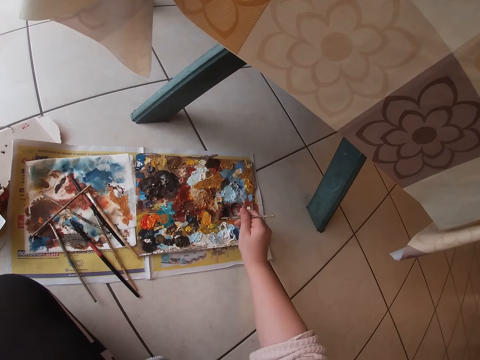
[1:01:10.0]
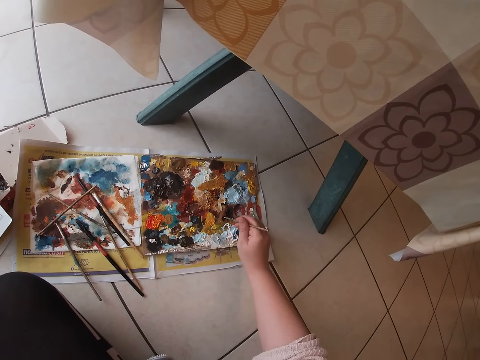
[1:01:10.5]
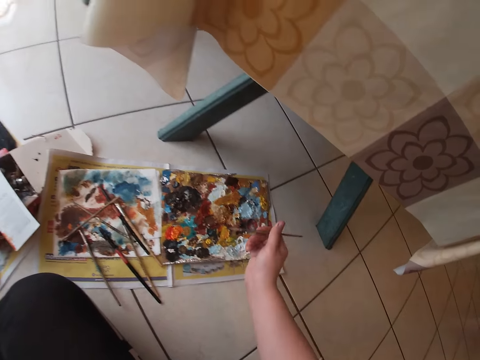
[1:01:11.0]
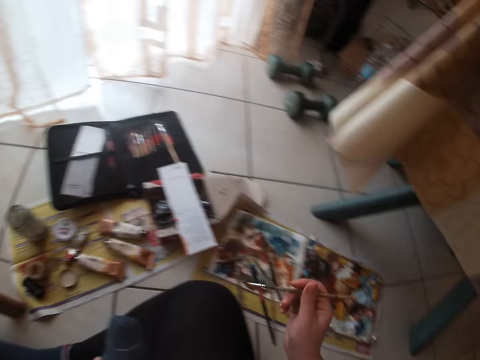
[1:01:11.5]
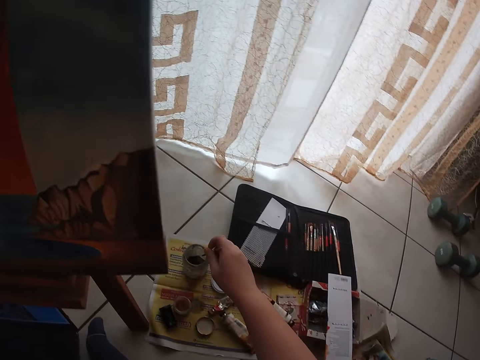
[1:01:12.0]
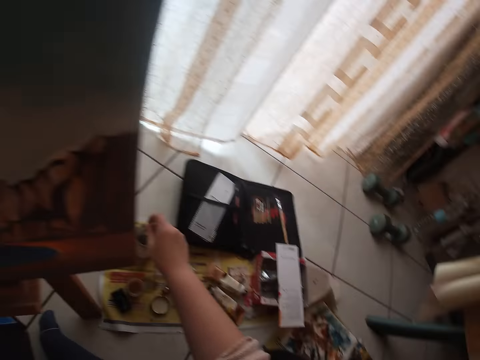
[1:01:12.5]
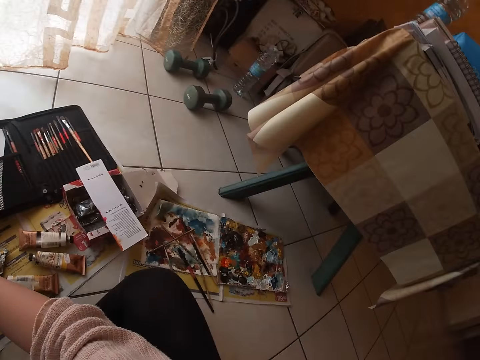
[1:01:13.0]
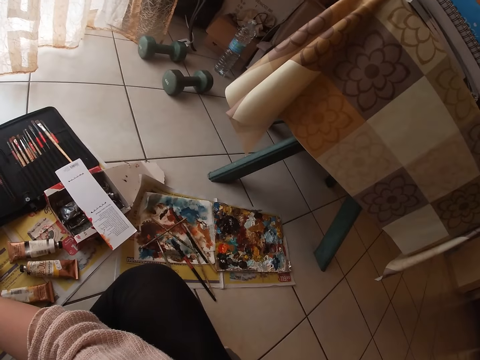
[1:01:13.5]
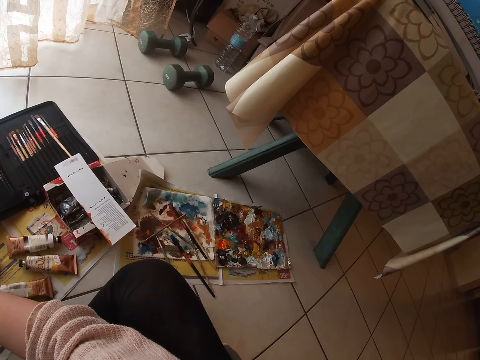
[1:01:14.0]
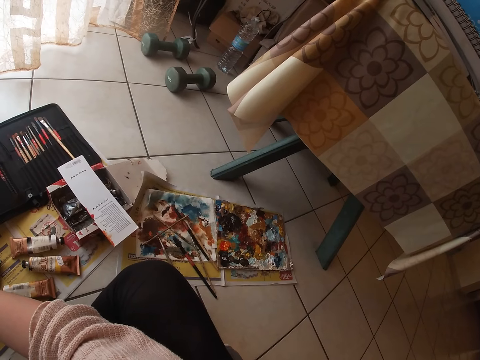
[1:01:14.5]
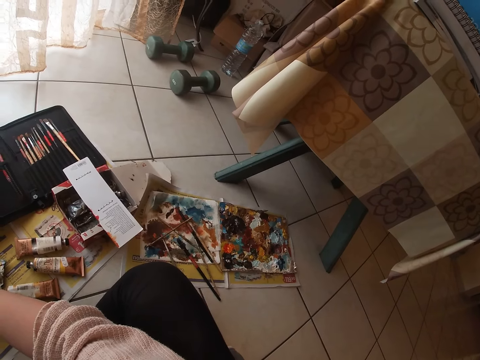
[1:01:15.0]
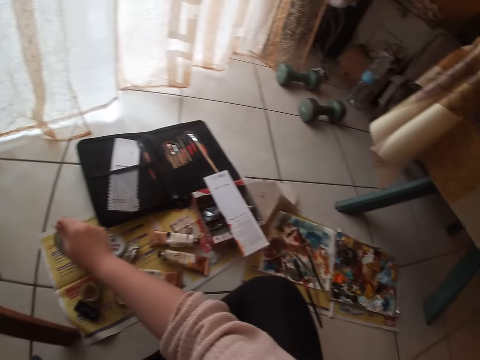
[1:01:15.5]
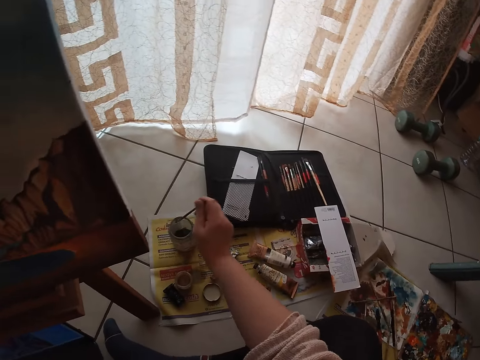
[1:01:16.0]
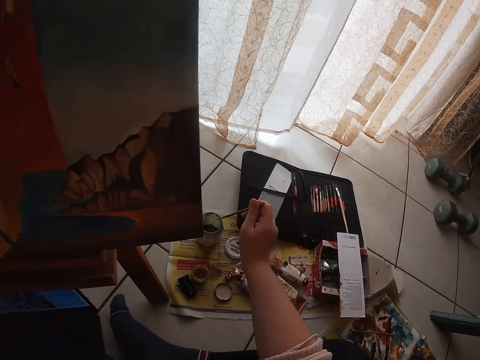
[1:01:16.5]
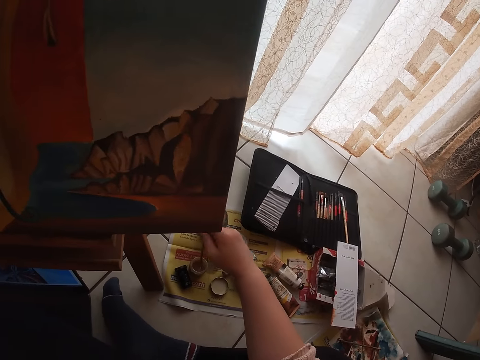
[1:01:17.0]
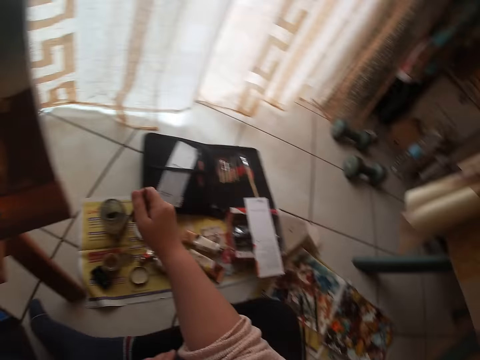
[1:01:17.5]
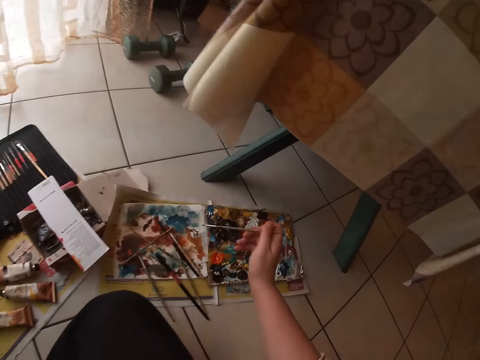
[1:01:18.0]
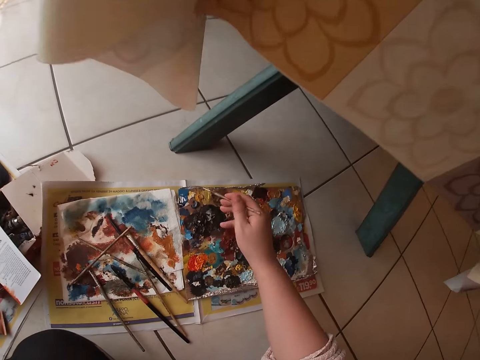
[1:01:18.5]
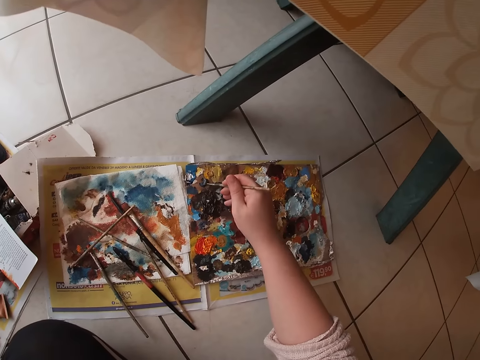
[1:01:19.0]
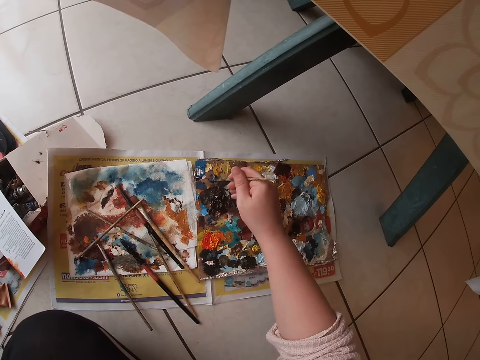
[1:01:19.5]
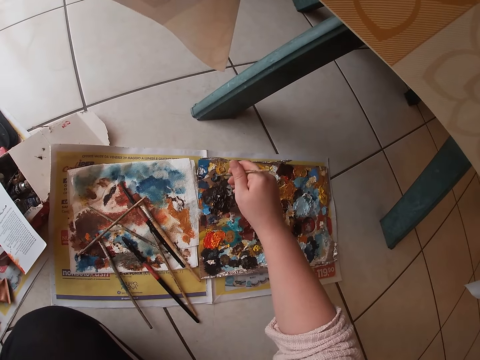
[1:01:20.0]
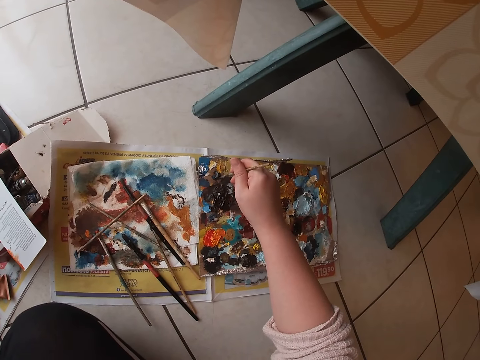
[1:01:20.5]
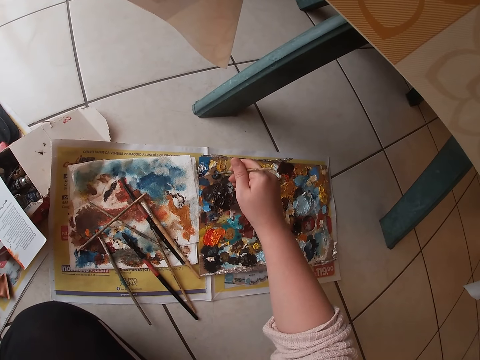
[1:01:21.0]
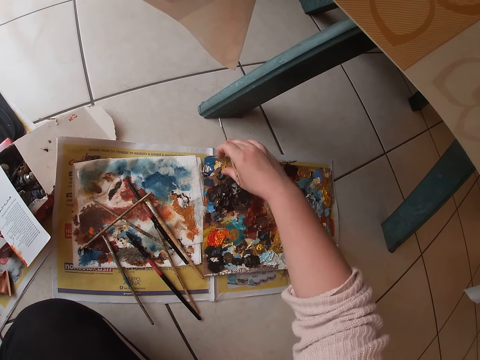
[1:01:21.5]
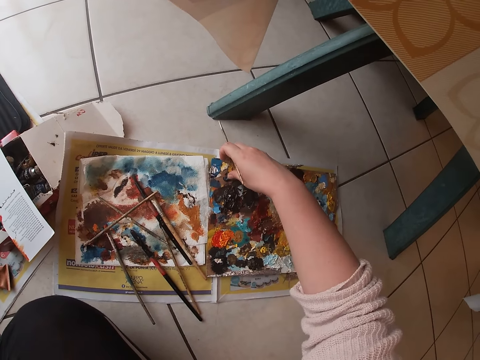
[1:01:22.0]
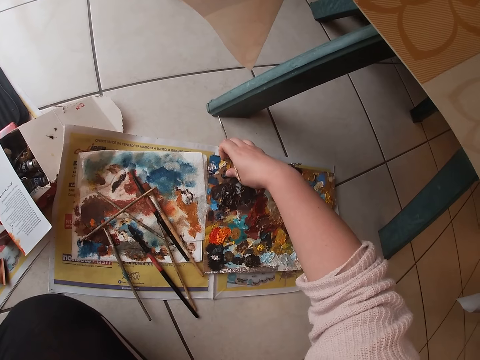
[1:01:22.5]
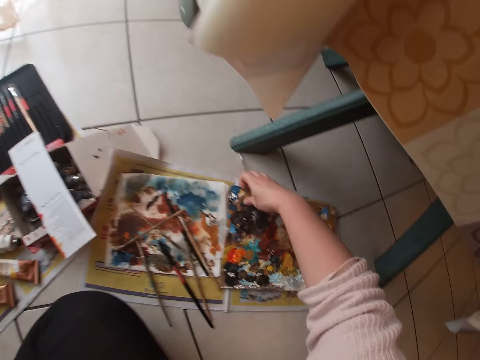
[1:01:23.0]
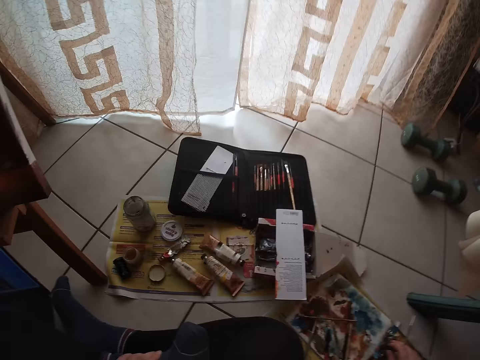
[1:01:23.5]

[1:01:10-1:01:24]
The camera wearer cleans the second brush in water. They dip the brush in a liquid in the container. They look at the paints. They dab the second paint brush into the palette. They do so again. They press the paint with the finger.

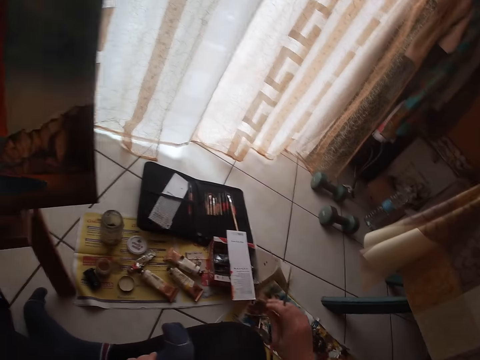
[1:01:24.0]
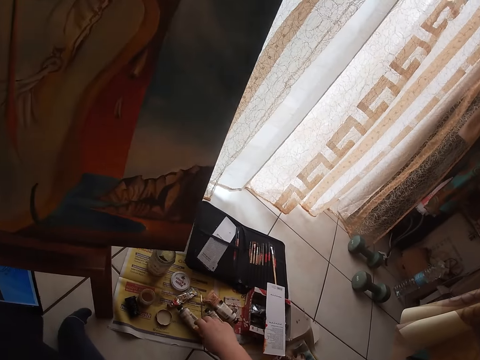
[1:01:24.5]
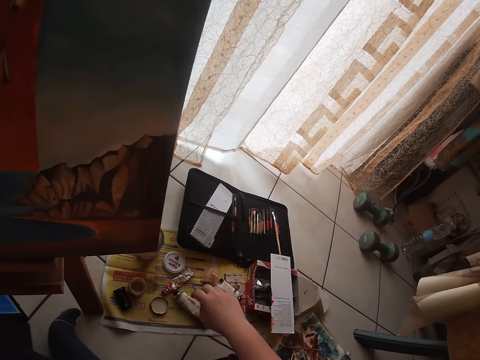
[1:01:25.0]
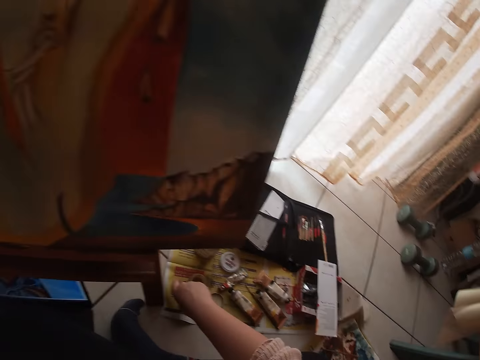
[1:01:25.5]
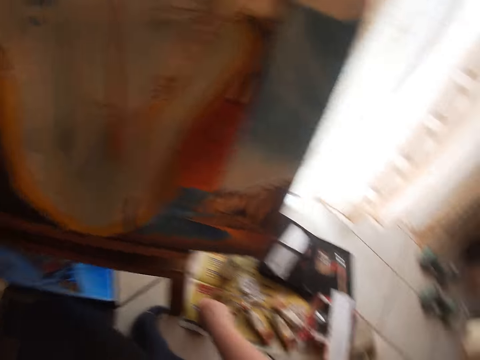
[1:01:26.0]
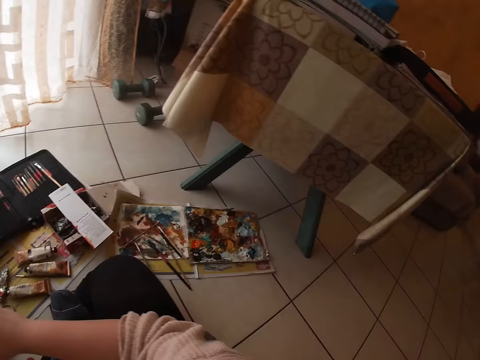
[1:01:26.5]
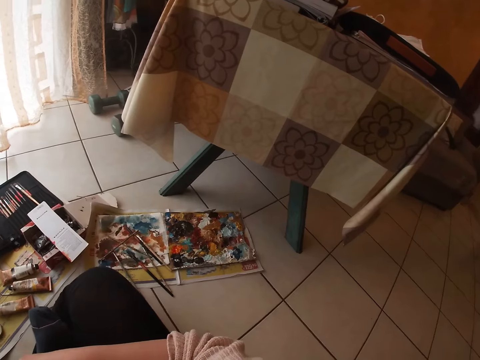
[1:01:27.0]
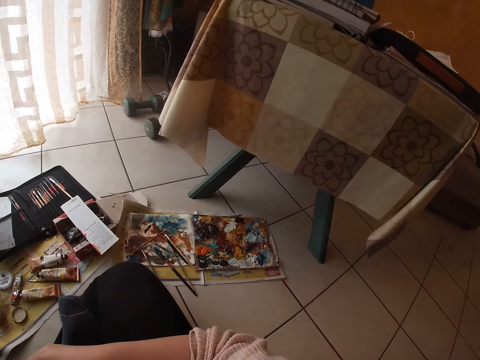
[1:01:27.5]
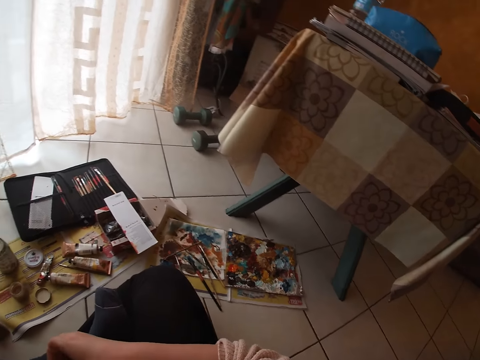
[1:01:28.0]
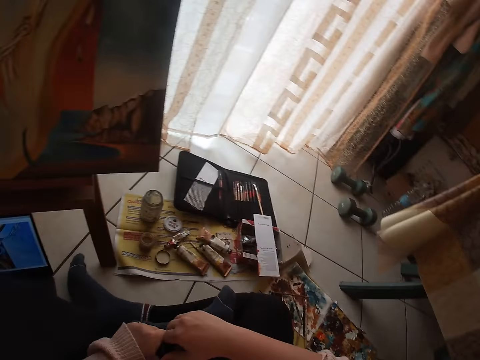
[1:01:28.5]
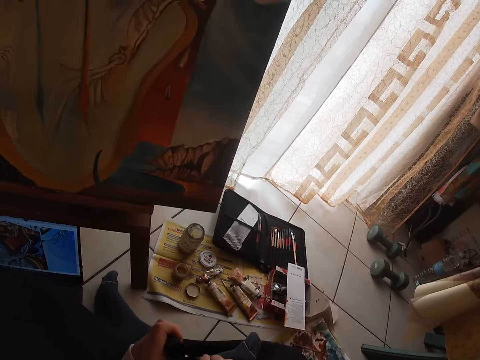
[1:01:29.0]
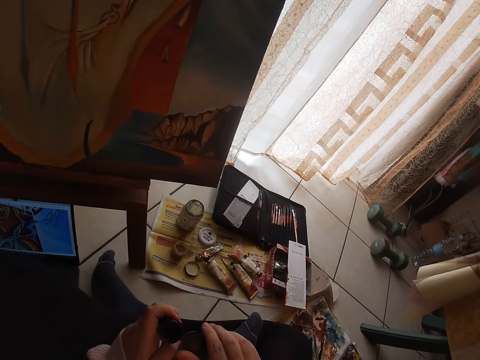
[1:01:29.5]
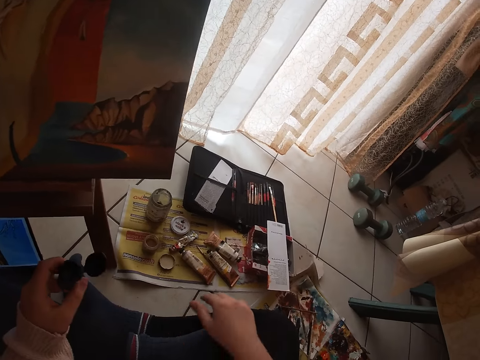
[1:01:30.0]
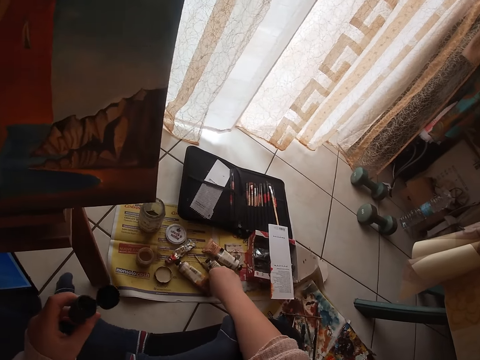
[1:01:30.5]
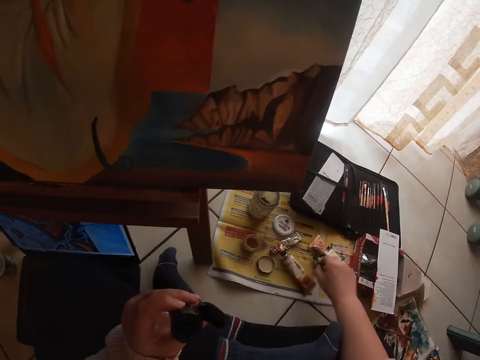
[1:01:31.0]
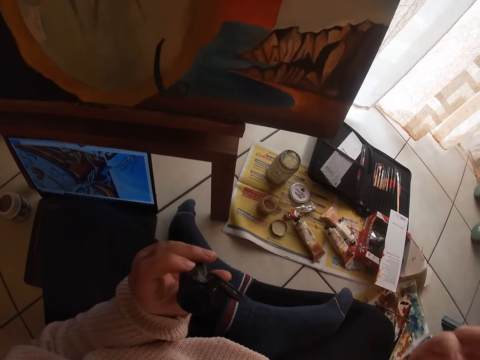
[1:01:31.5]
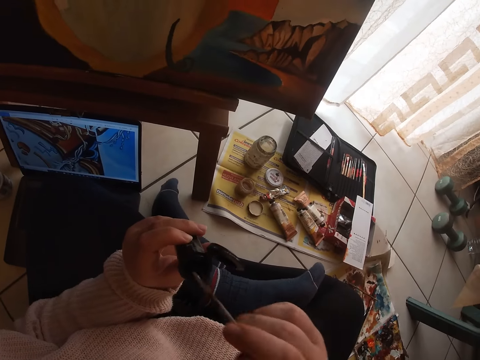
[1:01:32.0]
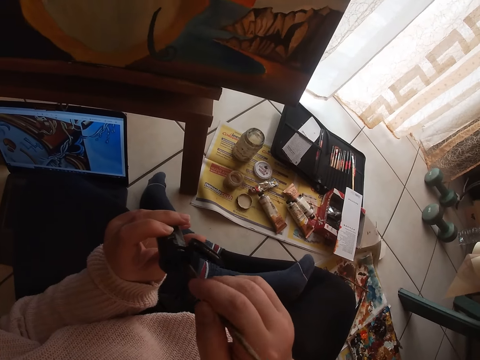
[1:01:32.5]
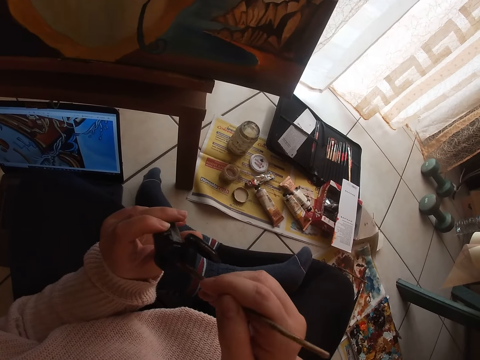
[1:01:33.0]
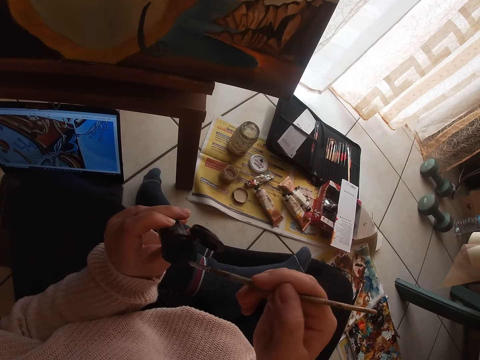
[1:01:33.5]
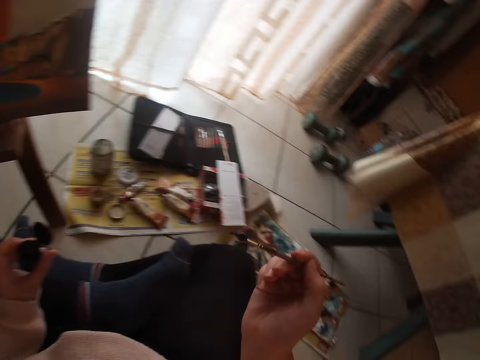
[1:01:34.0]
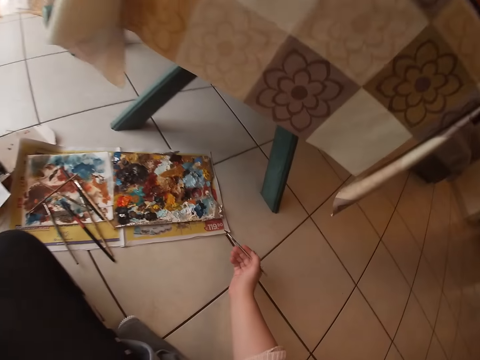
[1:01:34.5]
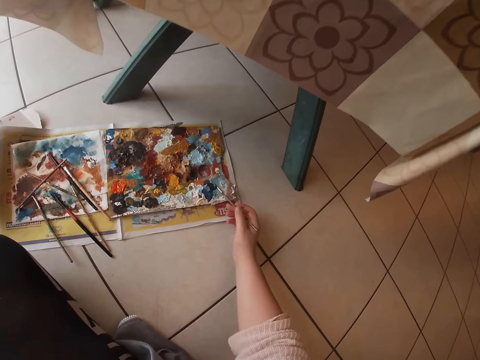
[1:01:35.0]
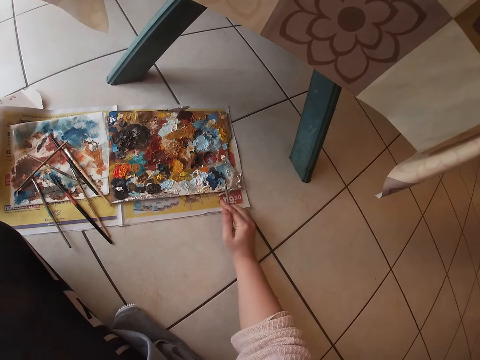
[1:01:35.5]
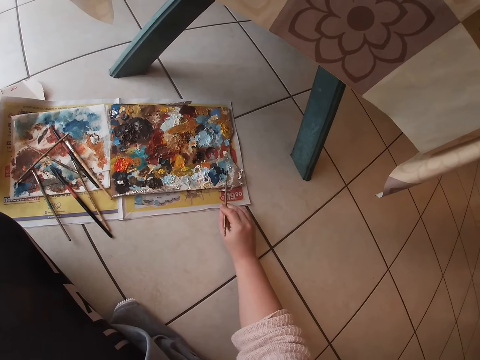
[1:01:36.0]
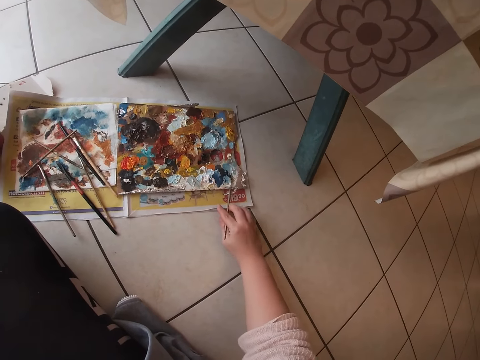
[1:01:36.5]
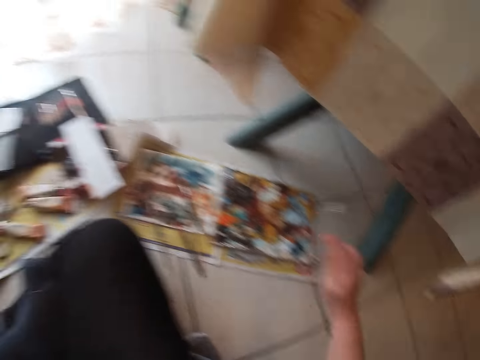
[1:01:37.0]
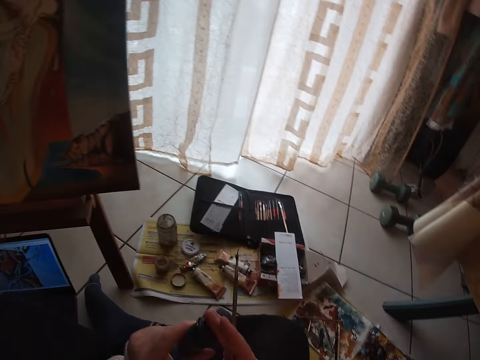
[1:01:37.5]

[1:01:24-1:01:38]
The camera wearer drops the second brush on the floor. He picks up a paint container from the floor with his right hand. He looks at the paints. He opens the paint container with his hands. He picks up the second brush on the floor with his right hand. He dips the second brush in the paint container. He rubs the second brush on the palette.
